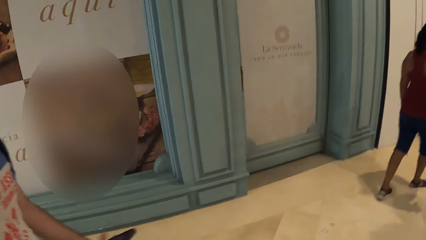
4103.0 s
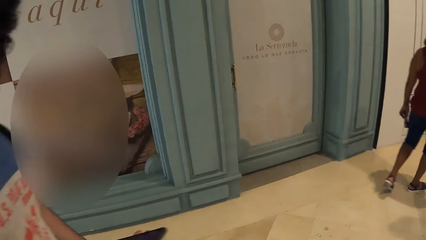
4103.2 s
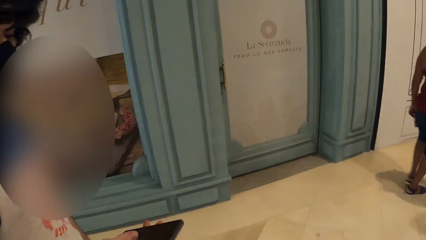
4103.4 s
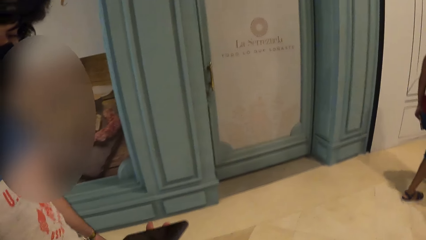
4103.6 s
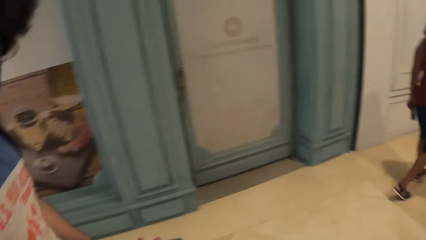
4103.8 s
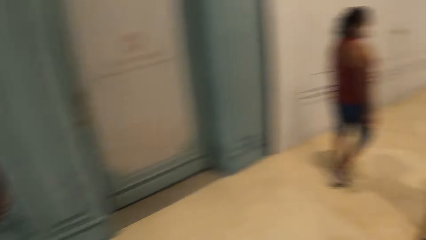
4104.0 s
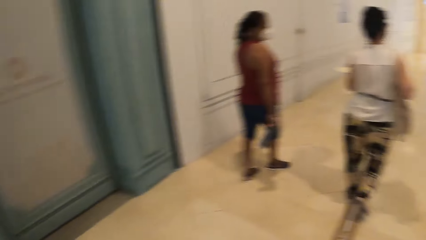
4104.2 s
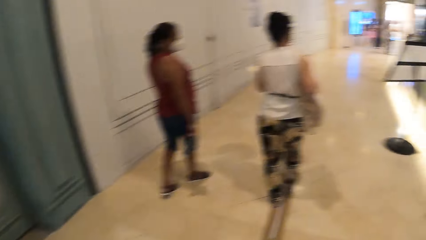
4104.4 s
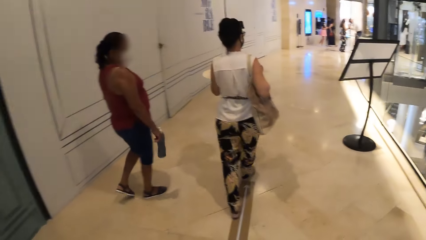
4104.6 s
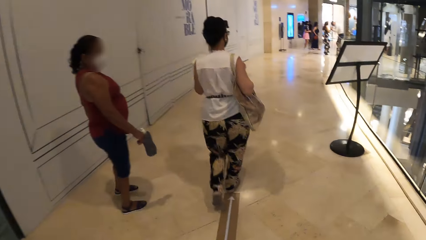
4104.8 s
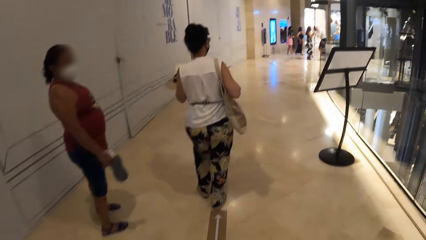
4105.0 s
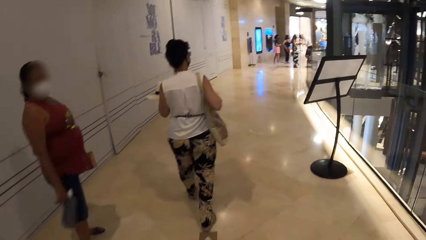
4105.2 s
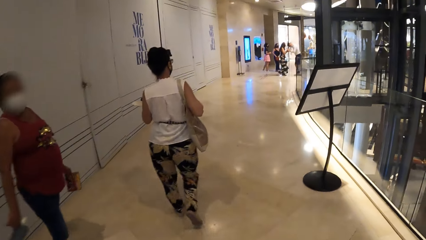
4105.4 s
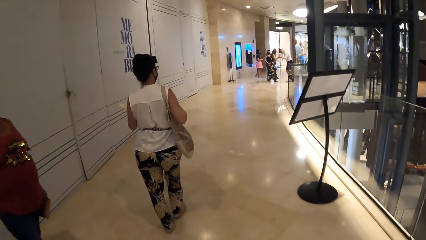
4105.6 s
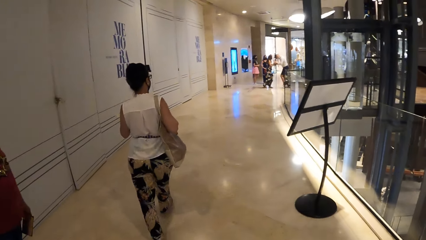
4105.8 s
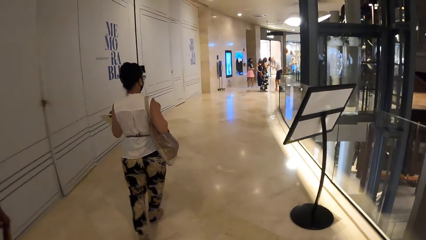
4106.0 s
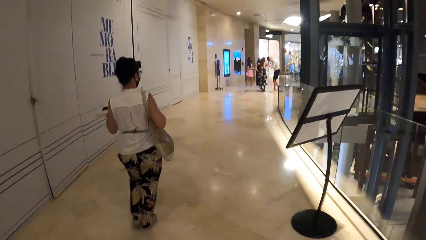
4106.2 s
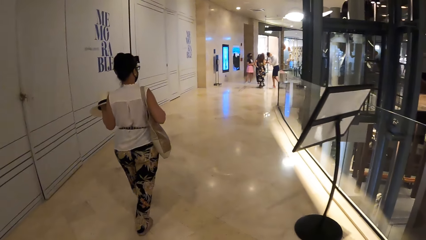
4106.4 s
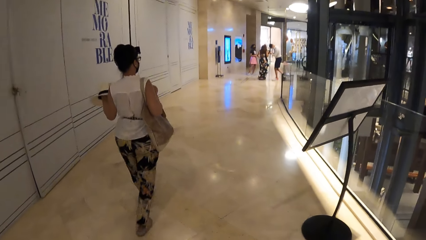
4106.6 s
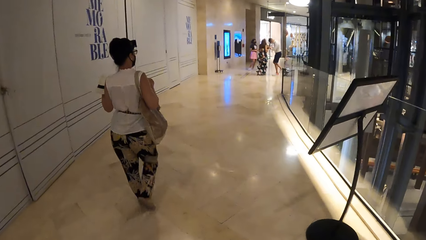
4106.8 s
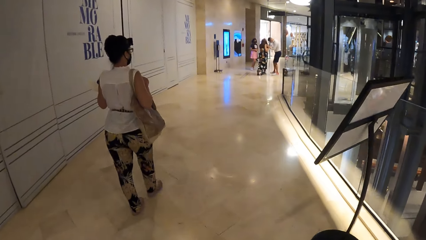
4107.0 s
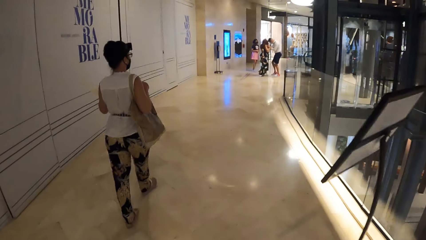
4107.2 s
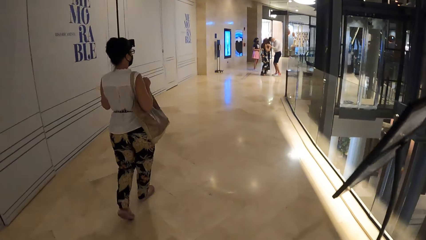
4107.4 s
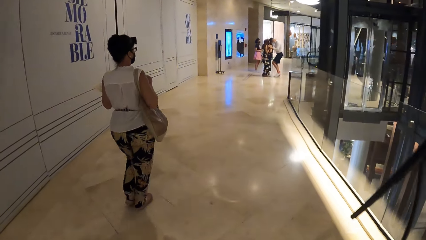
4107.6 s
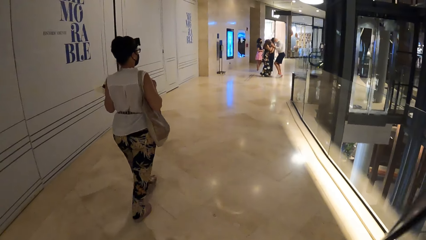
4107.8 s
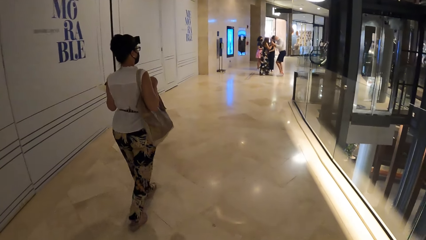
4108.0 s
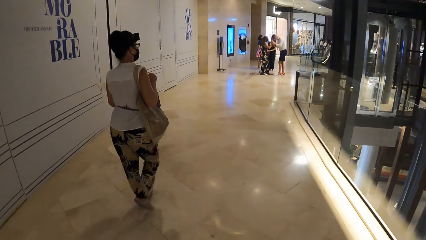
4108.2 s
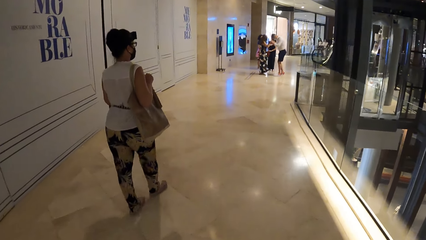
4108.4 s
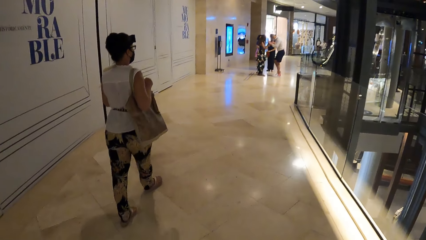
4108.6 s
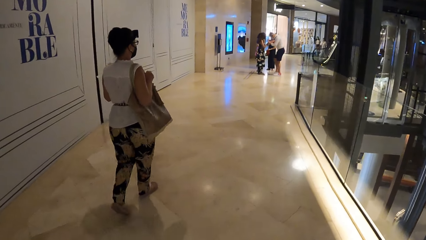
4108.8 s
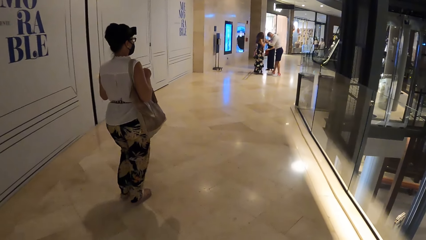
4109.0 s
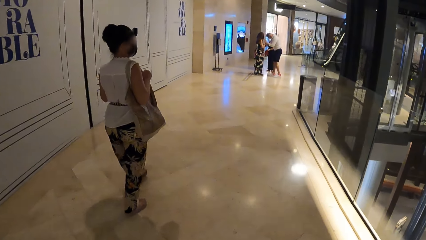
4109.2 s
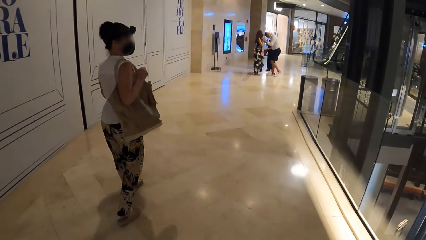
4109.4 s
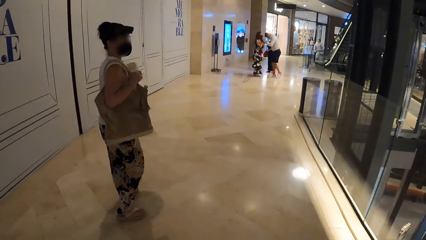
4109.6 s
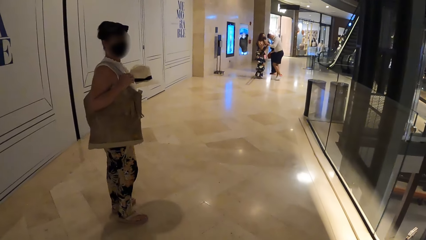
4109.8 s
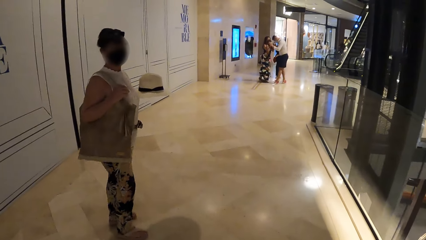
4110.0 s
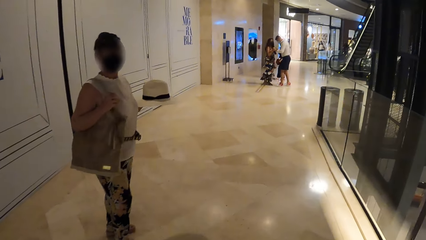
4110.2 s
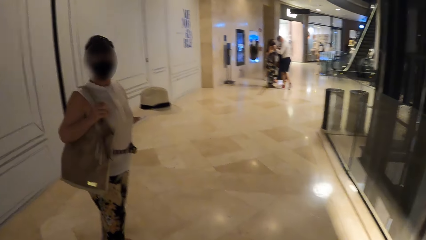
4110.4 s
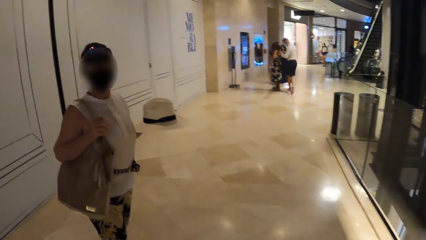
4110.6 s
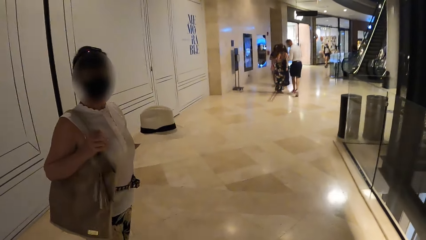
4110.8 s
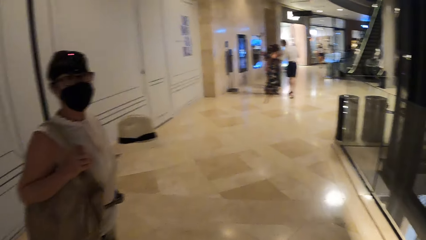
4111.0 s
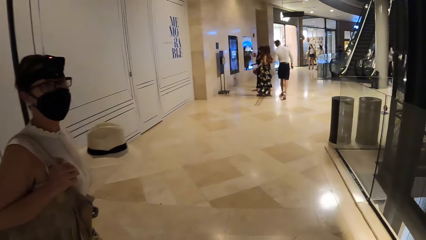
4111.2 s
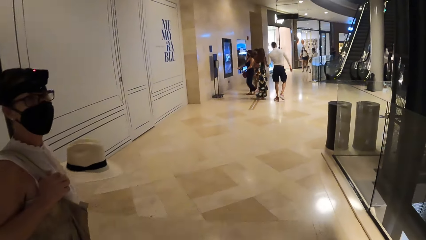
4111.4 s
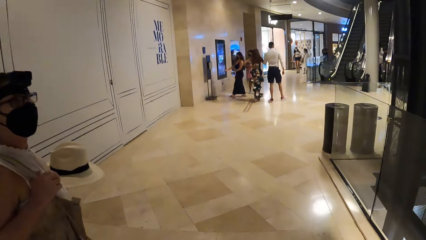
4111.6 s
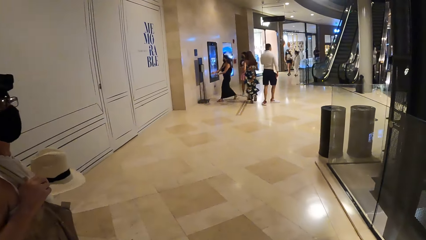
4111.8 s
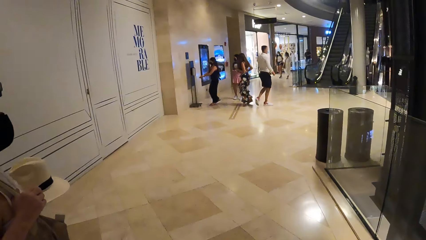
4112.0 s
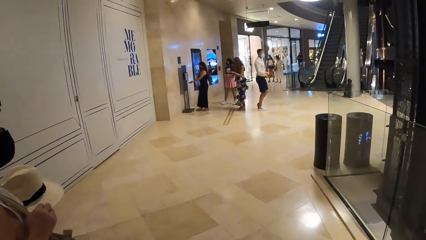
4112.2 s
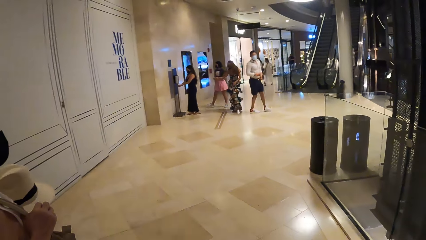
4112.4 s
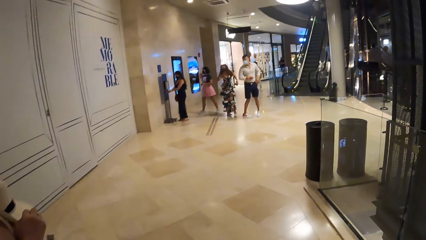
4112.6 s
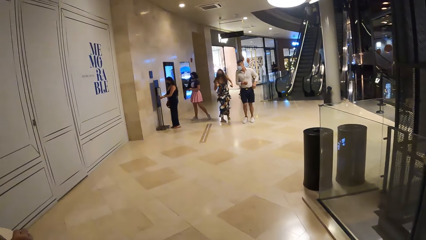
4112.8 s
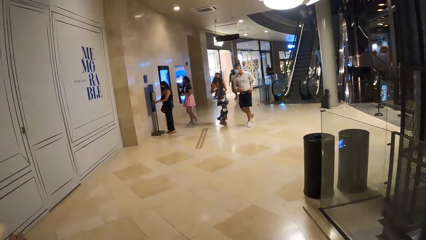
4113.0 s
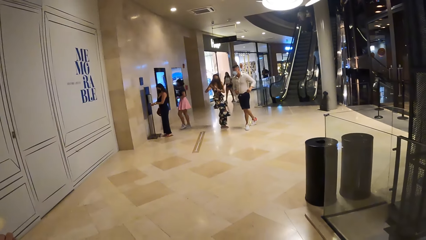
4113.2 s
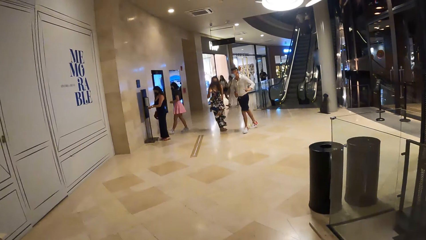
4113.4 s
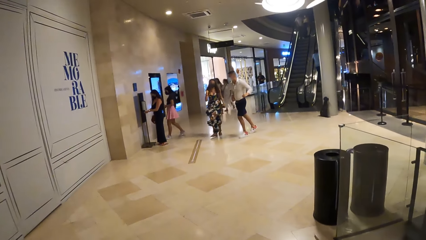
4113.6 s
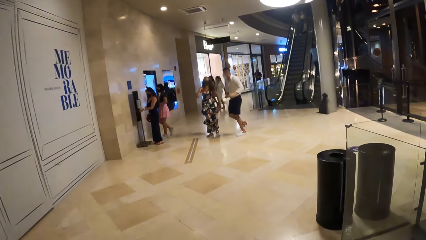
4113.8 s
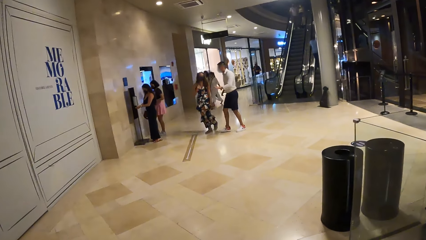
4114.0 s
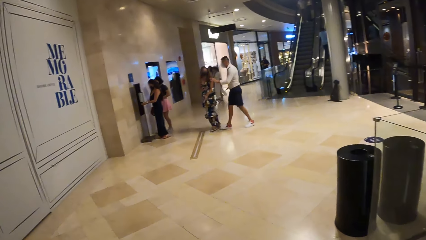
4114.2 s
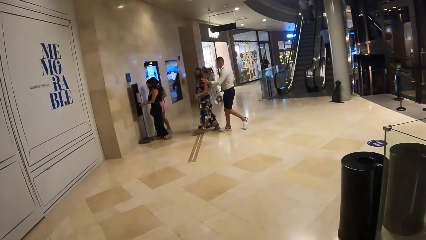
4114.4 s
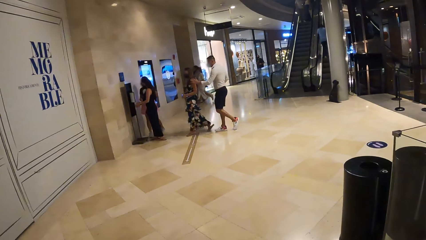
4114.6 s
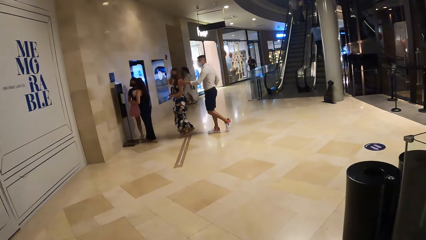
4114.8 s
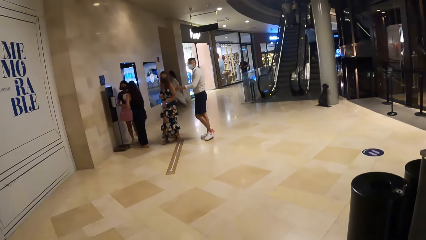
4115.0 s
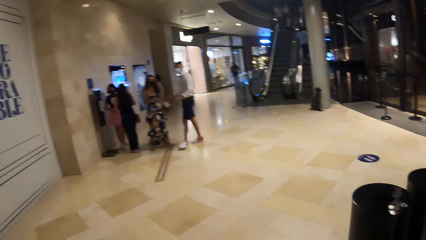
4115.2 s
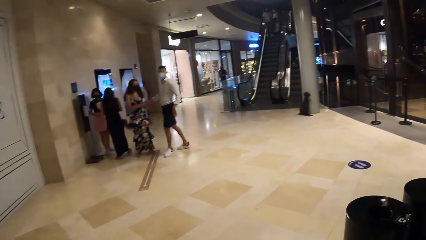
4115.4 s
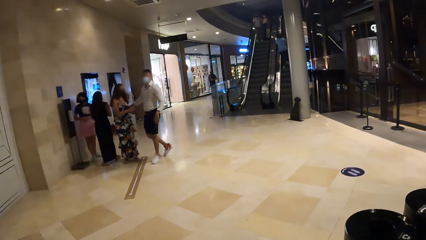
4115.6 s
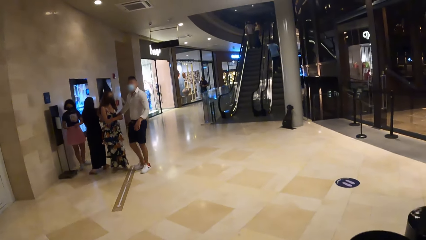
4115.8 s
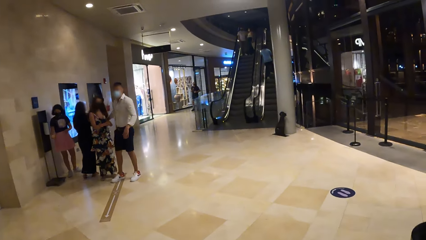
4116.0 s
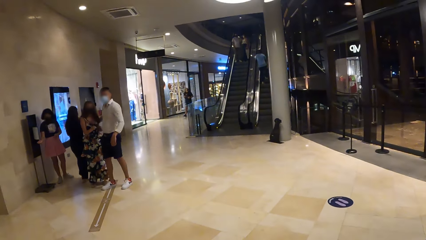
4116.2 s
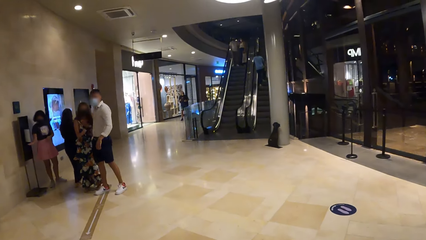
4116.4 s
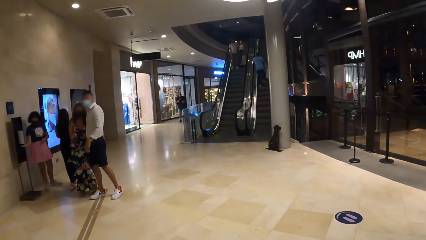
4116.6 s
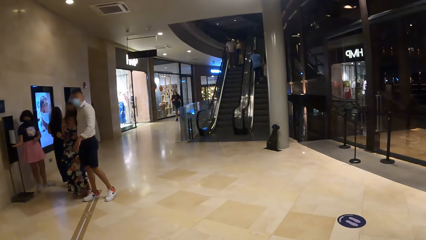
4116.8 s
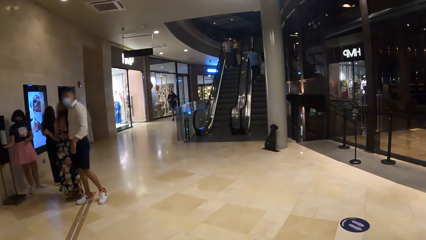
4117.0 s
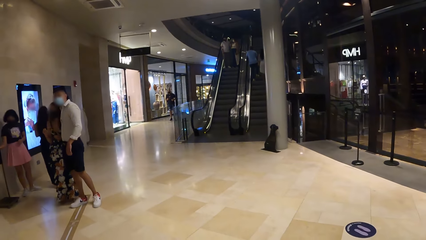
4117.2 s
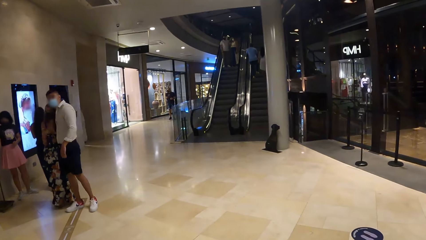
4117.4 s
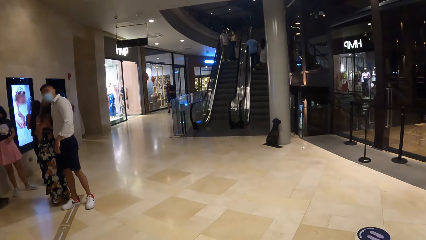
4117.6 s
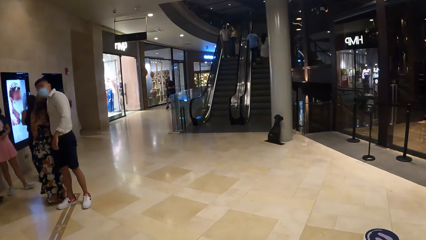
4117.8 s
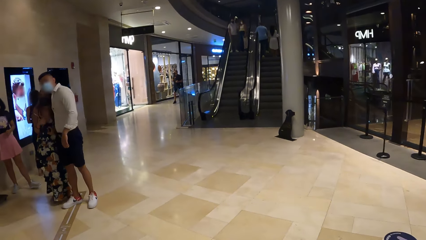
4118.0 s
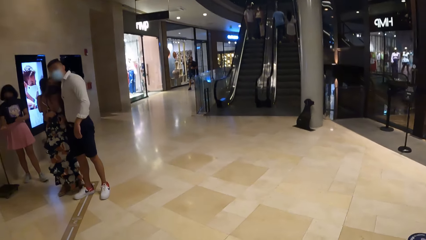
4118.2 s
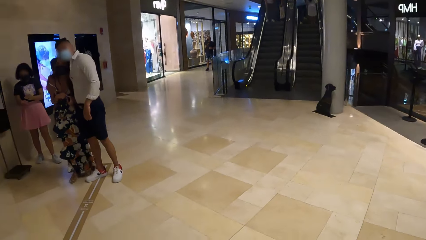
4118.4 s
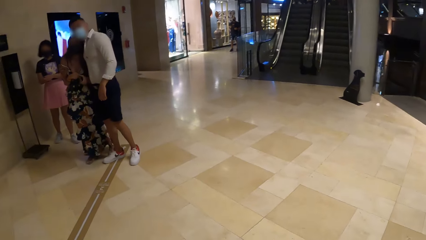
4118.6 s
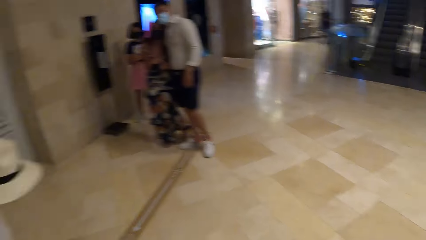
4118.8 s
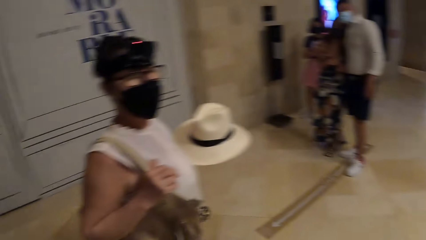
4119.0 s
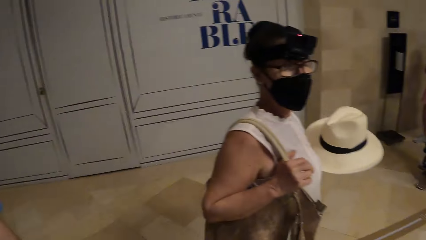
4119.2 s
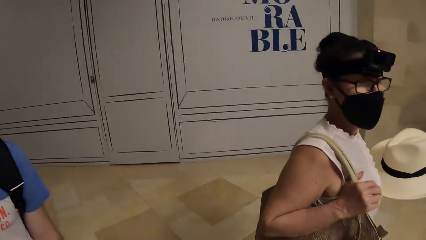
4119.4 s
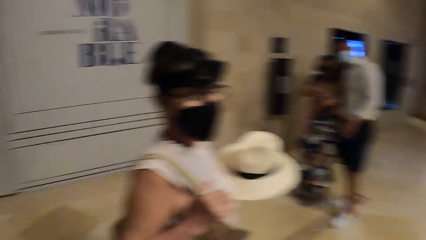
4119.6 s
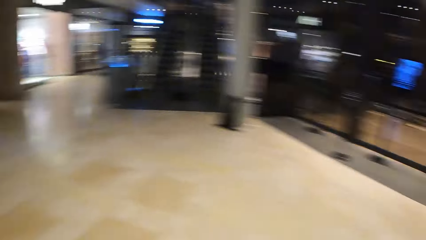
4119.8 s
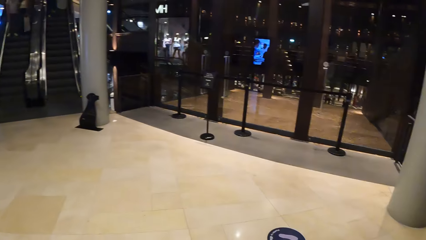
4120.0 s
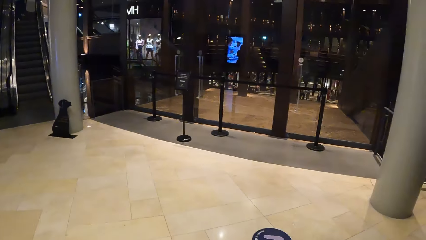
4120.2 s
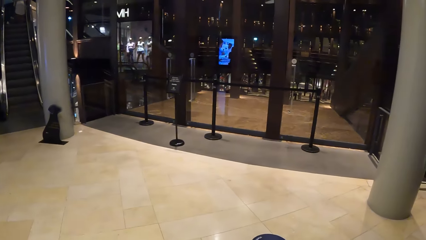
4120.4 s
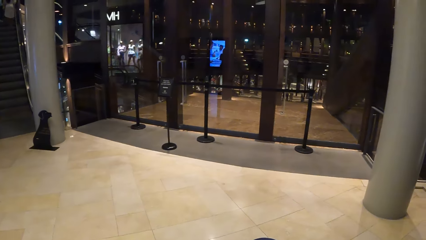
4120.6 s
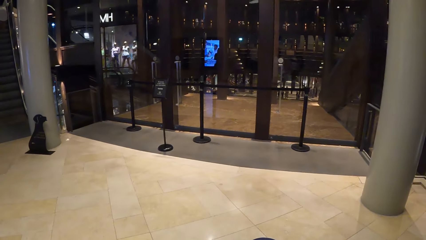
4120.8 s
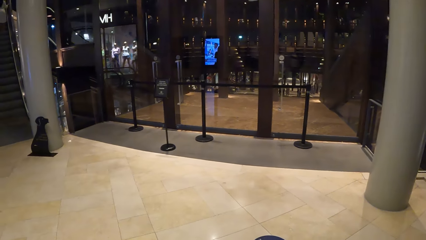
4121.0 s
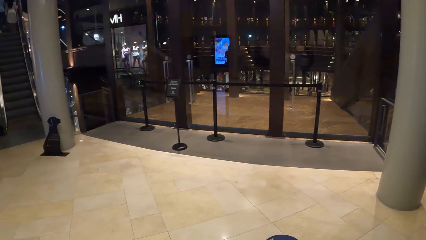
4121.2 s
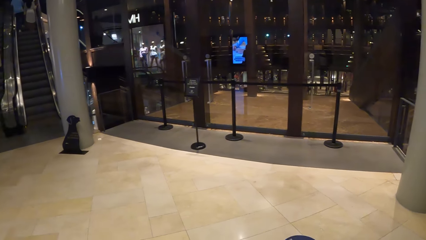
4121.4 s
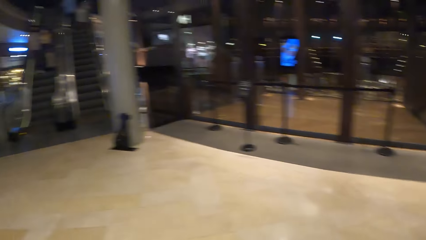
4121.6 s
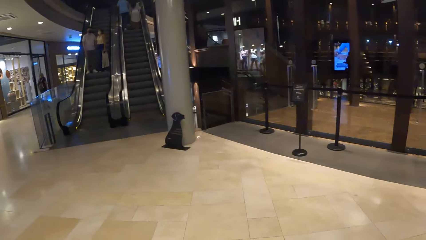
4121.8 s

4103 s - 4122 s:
The camera wearer interacts with a man. They walk around. They interact with a woman. They walk around. They look around.
